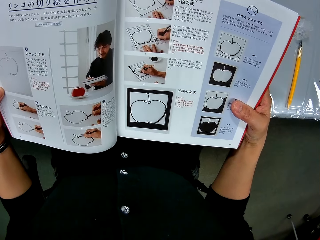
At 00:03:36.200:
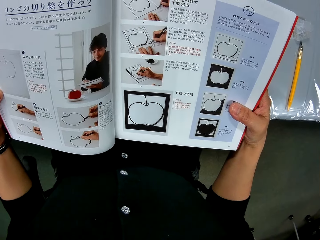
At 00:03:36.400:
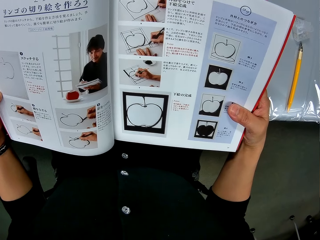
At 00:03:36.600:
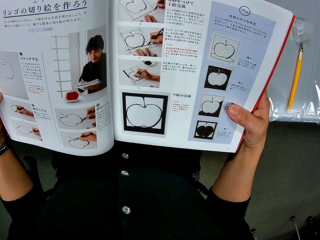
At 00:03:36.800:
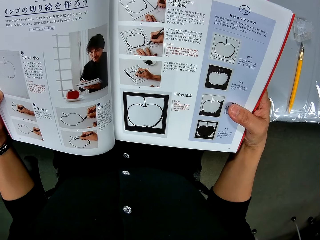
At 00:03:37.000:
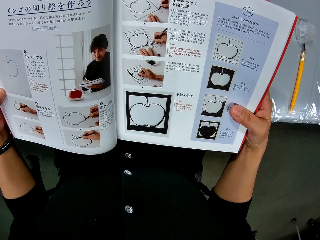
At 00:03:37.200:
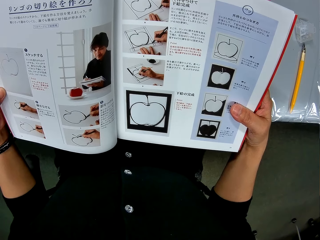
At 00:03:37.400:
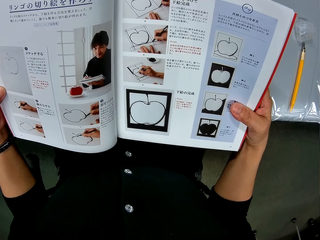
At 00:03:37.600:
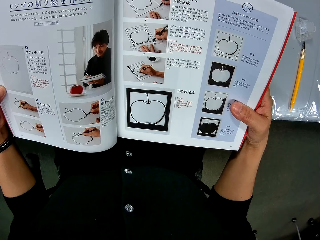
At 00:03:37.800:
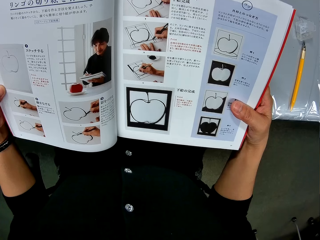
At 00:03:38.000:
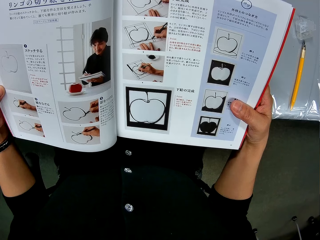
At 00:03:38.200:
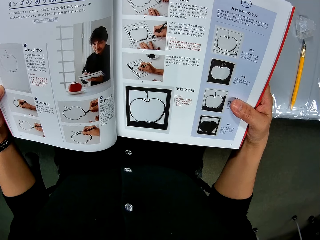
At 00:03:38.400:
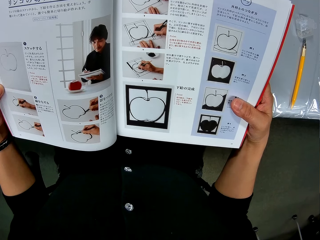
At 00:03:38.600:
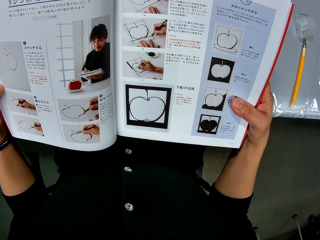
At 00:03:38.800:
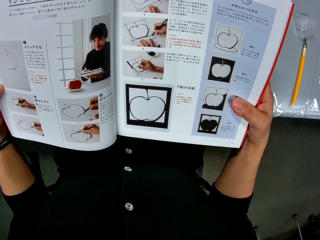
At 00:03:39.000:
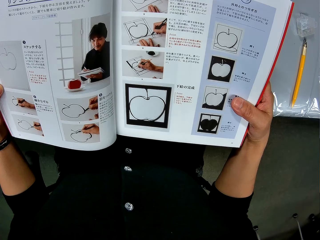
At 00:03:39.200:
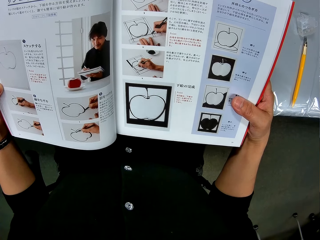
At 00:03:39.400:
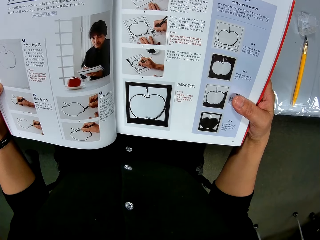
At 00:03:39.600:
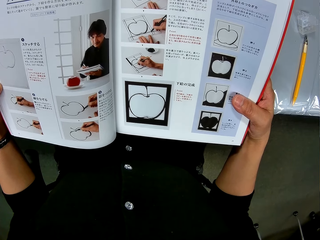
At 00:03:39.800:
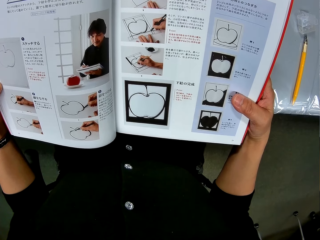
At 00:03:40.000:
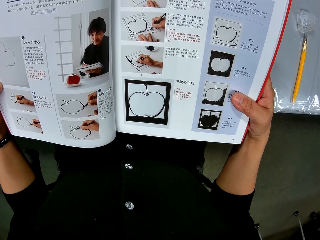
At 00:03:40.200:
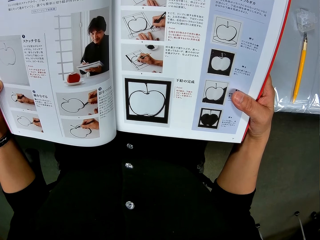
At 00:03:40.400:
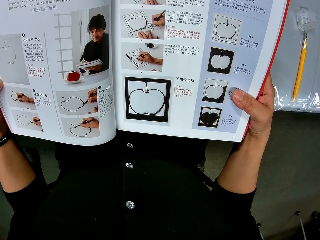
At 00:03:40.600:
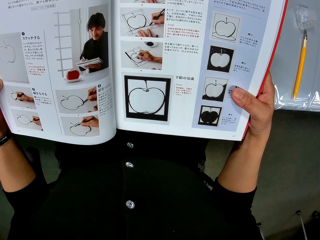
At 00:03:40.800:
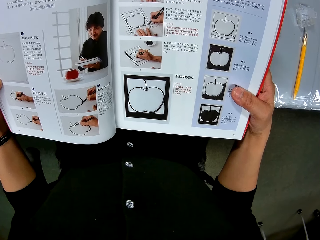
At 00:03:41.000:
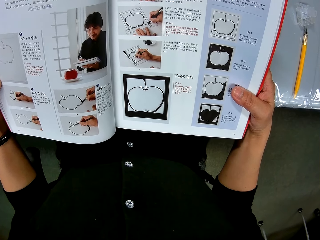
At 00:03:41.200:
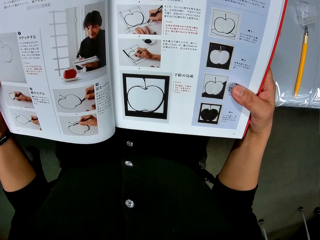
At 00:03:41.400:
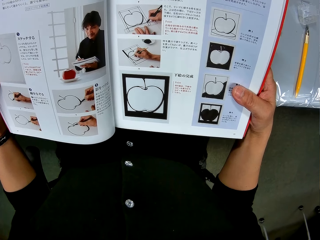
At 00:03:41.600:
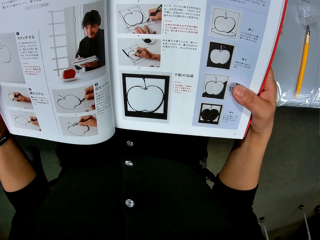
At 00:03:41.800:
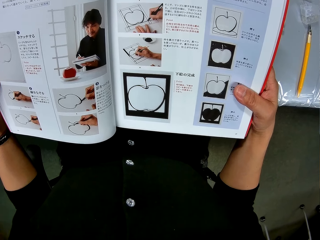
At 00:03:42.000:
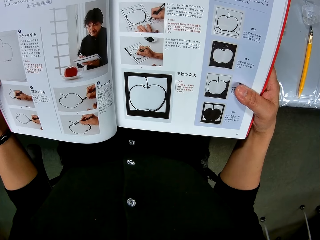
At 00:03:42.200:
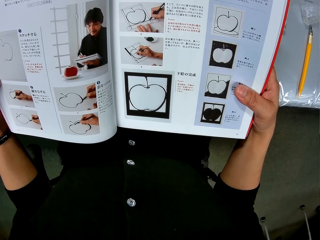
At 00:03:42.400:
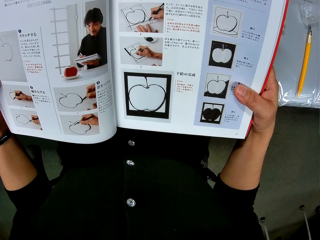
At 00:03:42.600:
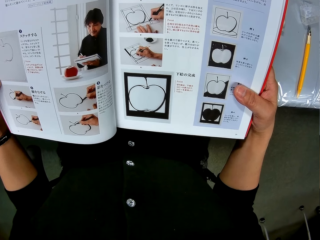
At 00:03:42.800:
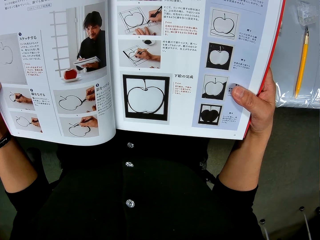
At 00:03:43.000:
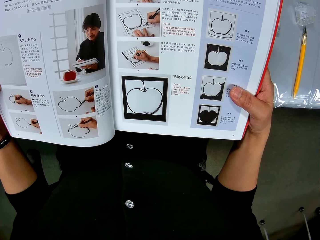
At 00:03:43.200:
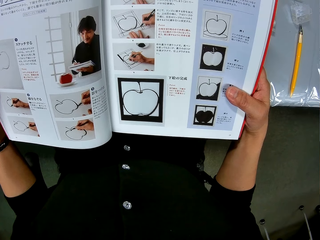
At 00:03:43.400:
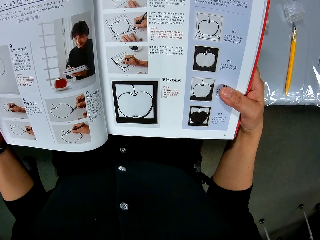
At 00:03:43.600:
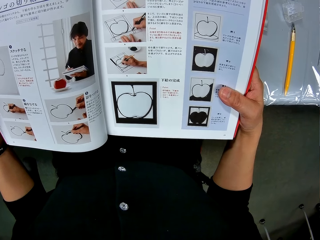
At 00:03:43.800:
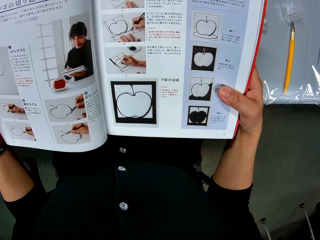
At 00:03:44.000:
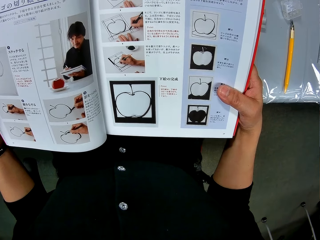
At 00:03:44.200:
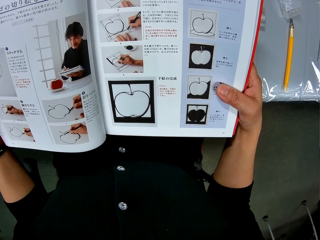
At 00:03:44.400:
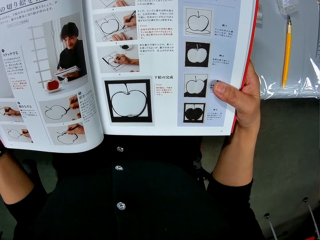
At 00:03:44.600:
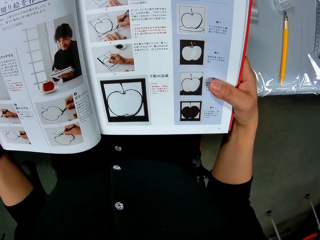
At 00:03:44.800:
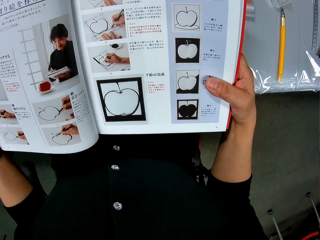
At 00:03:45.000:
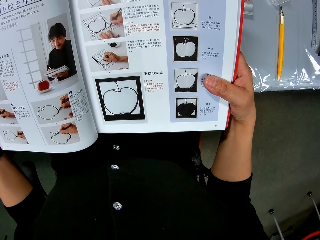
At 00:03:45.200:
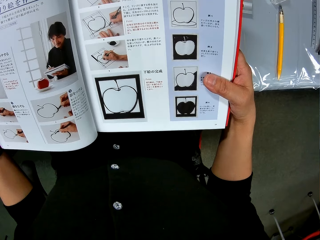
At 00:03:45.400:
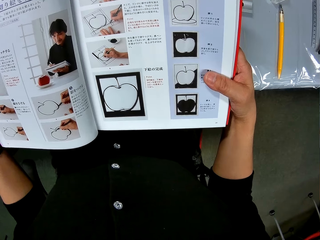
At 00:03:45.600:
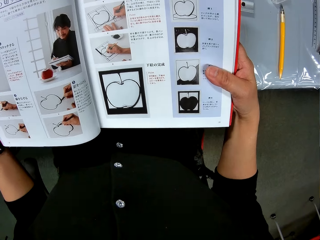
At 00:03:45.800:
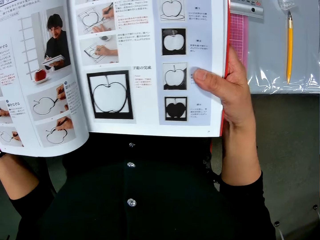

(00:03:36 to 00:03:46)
The camera wearer looks at the book.

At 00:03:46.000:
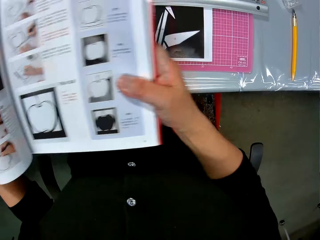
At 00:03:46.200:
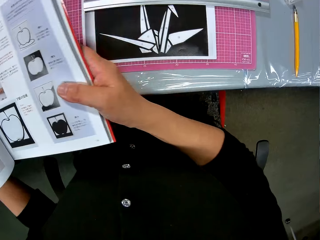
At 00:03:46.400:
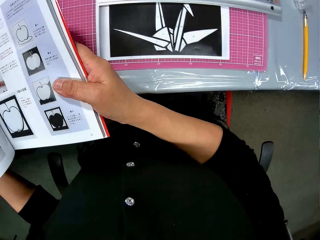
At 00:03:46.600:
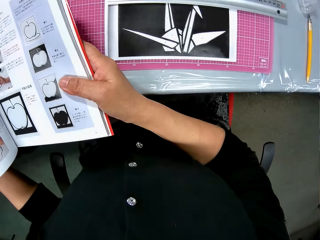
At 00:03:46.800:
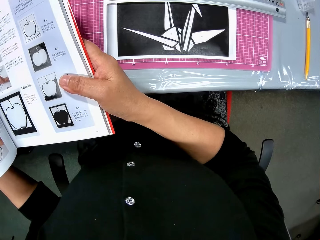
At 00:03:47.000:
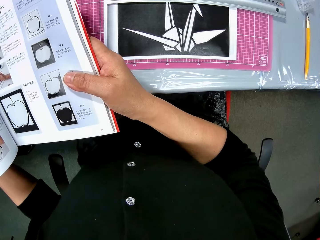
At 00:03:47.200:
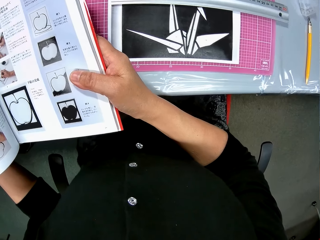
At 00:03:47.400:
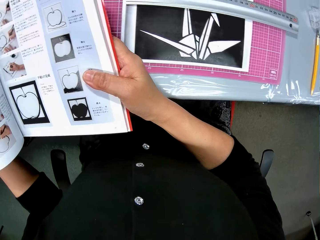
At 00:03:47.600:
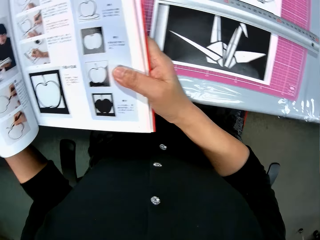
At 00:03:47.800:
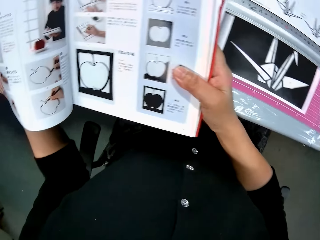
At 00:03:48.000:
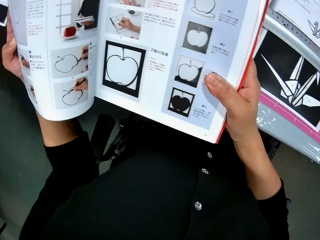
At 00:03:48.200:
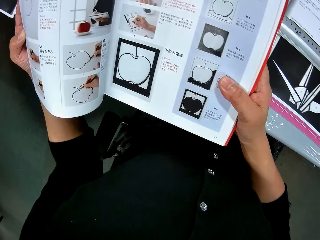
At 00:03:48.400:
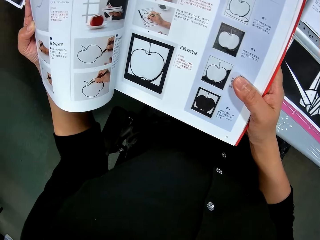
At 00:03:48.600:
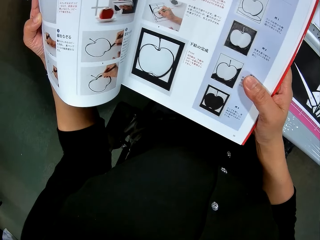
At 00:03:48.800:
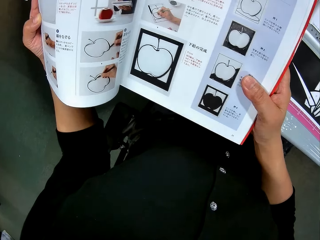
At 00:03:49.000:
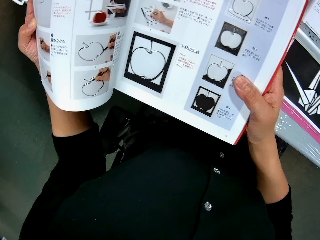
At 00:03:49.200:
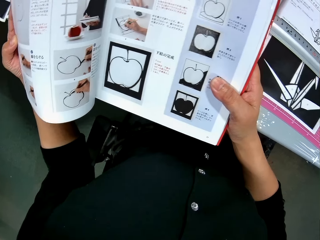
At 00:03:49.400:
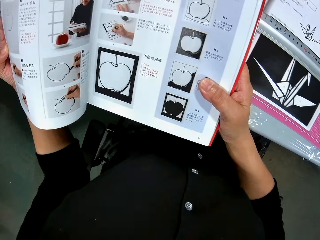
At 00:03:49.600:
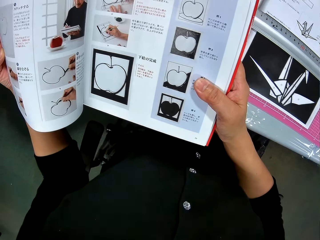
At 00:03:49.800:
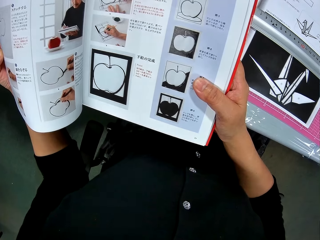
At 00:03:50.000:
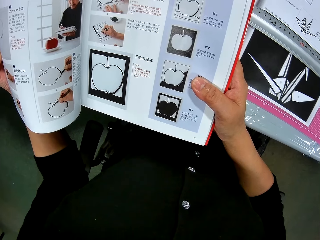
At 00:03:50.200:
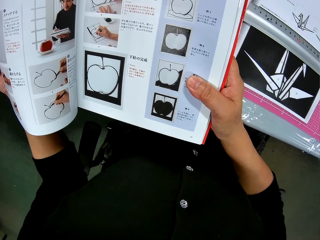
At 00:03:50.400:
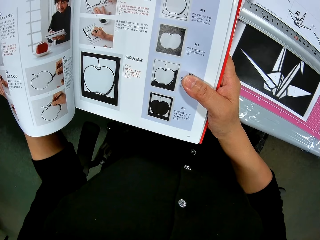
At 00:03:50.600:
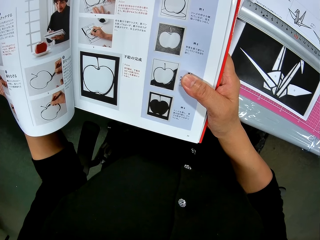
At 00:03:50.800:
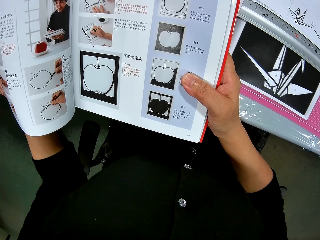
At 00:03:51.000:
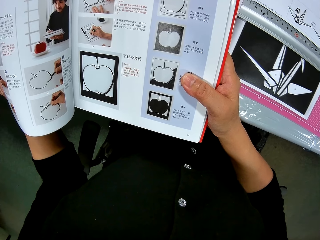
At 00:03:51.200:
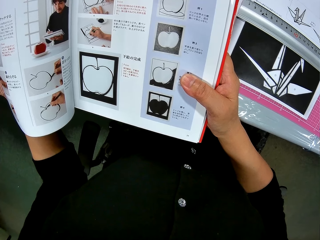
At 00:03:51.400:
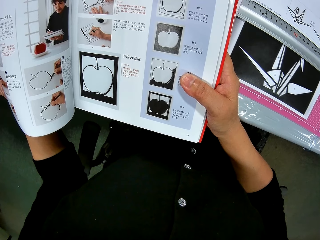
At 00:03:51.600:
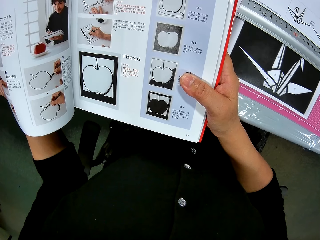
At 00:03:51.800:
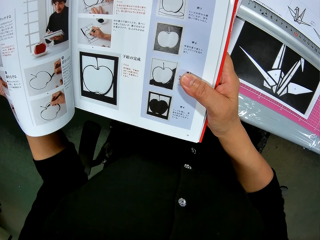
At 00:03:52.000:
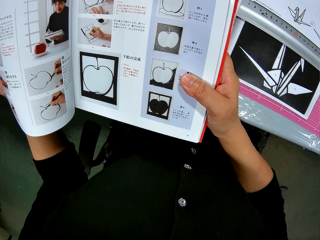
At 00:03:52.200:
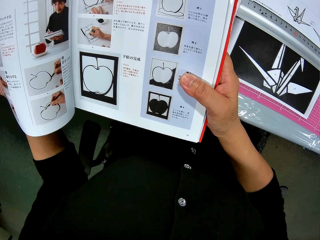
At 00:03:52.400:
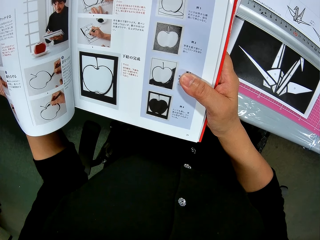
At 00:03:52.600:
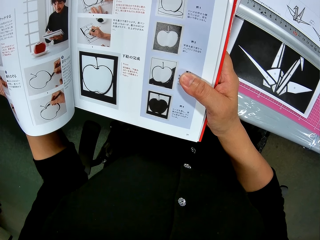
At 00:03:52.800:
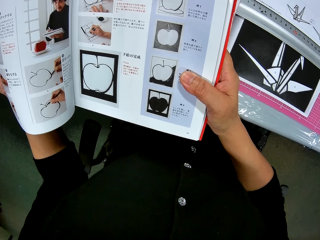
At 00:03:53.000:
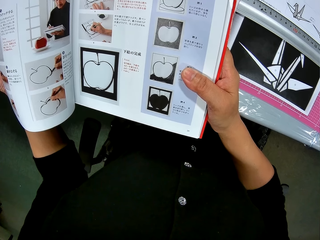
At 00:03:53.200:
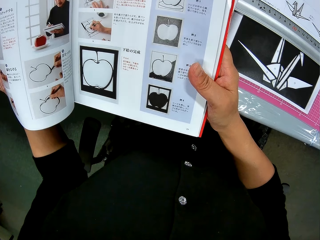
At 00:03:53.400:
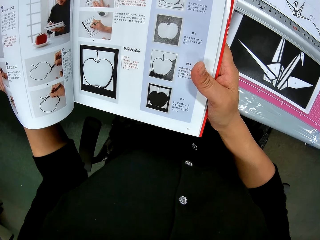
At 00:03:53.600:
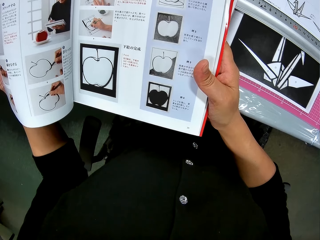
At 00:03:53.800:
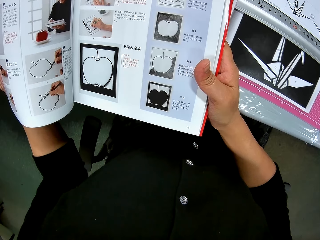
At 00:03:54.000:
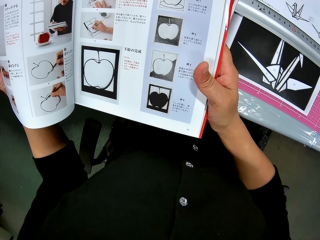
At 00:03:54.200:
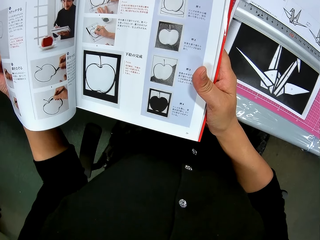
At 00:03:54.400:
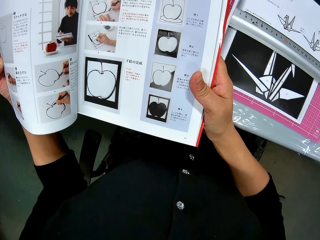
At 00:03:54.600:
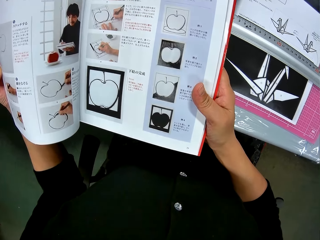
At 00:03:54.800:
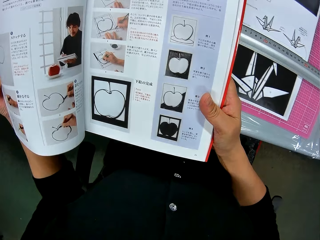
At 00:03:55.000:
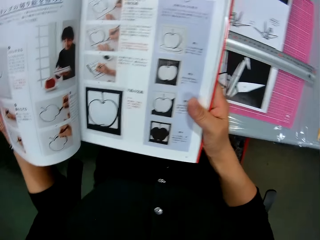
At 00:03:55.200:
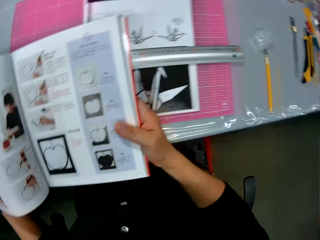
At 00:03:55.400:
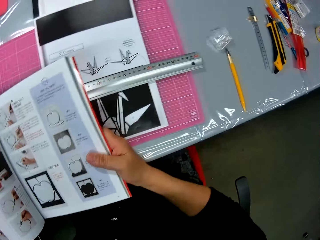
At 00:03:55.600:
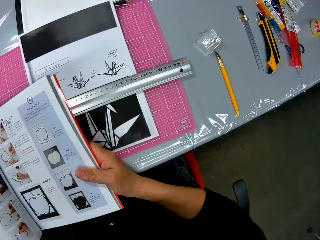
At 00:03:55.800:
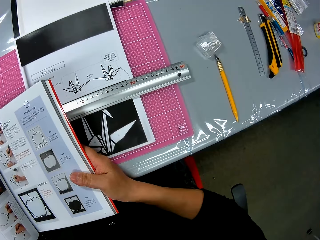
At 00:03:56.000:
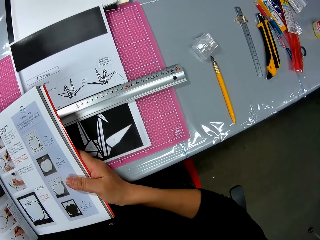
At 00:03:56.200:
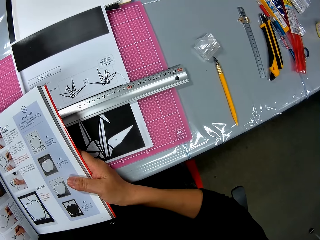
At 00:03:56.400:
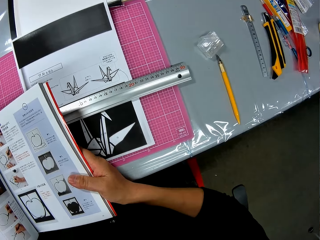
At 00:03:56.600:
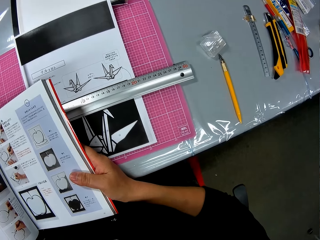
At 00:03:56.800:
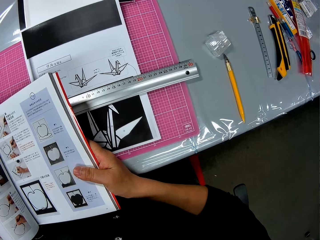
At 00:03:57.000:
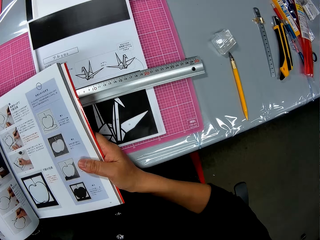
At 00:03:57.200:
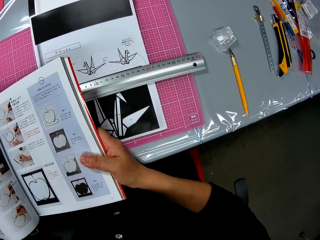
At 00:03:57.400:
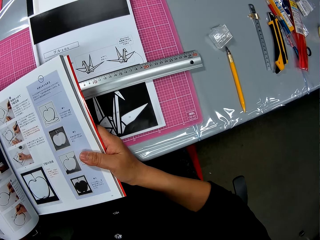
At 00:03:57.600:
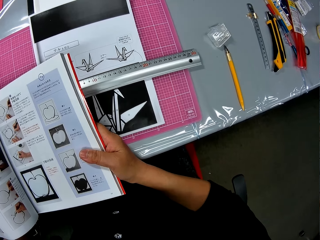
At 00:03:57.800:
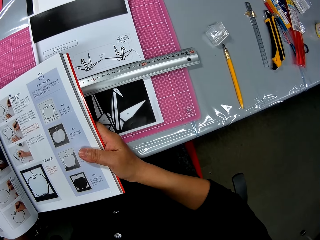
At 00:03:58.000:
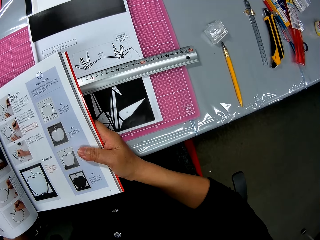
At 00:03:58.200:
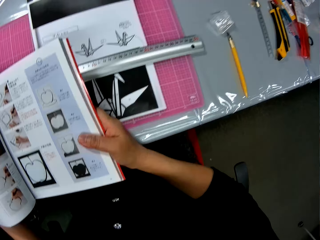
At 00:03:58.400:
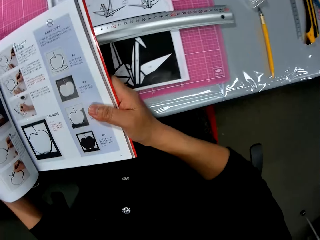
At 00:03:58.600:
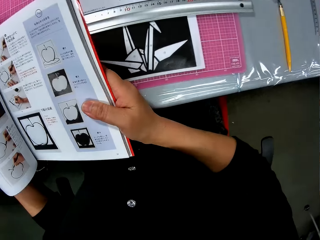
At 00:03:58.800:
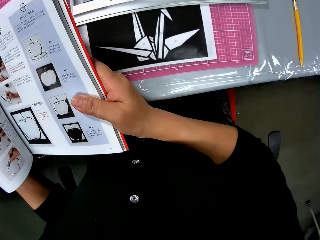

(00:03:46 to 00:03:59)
The camera wearer looks at the paper. They look at the book. They look at the paper.
